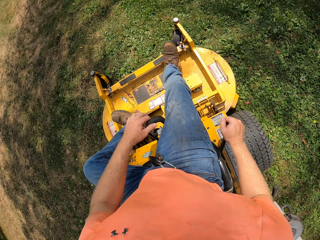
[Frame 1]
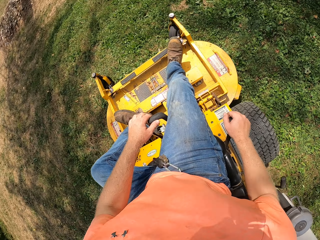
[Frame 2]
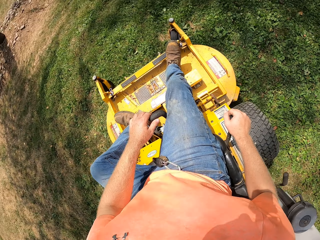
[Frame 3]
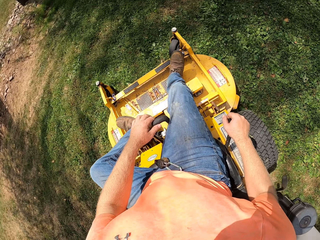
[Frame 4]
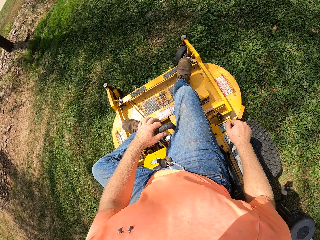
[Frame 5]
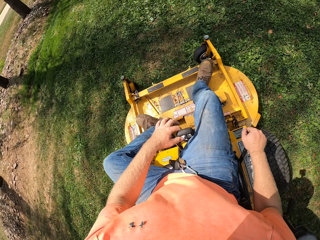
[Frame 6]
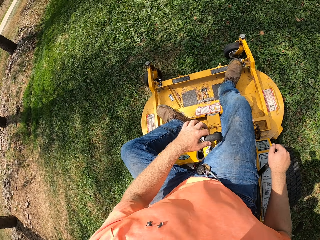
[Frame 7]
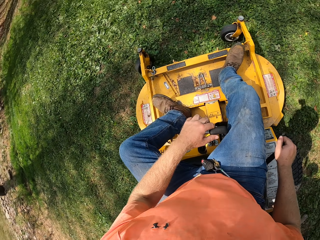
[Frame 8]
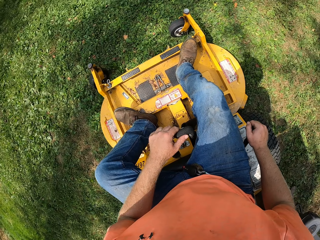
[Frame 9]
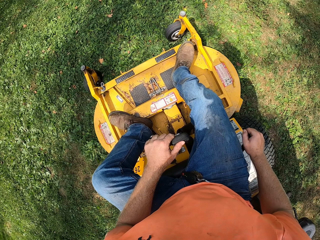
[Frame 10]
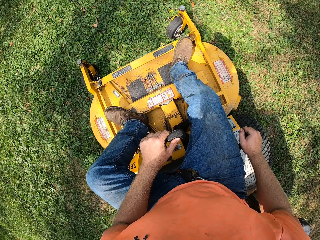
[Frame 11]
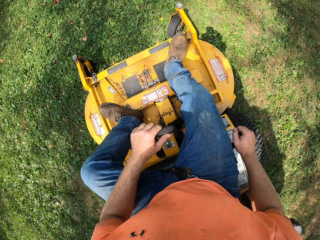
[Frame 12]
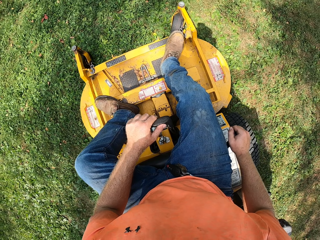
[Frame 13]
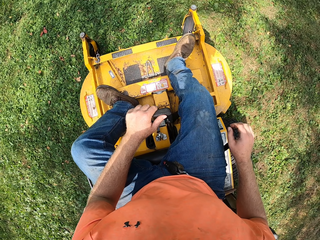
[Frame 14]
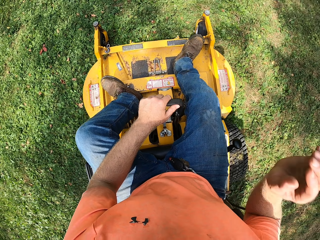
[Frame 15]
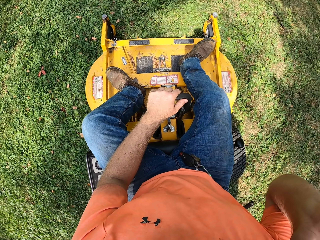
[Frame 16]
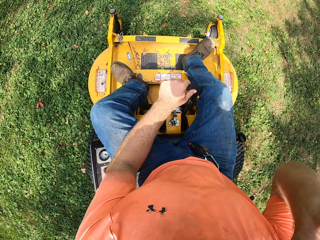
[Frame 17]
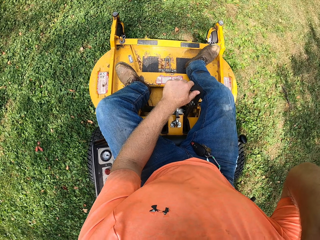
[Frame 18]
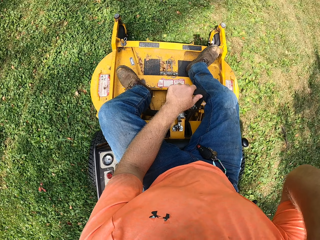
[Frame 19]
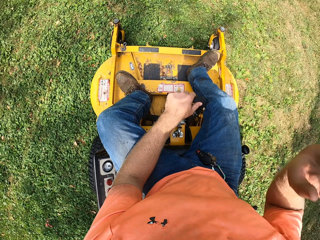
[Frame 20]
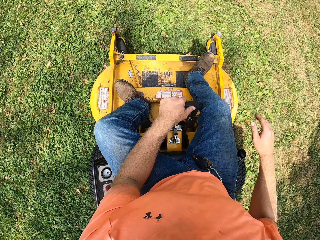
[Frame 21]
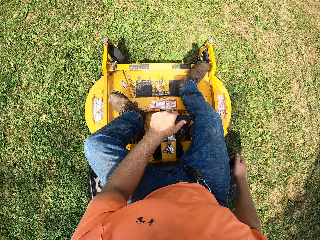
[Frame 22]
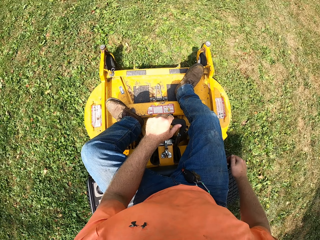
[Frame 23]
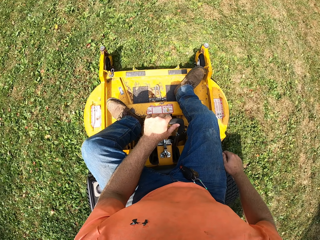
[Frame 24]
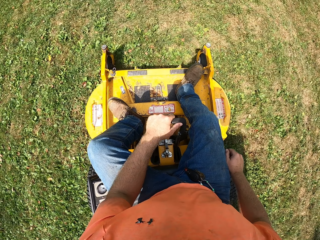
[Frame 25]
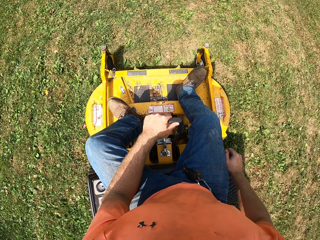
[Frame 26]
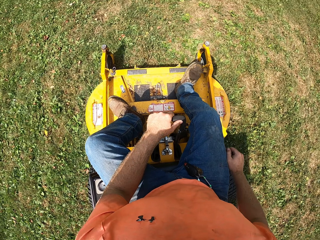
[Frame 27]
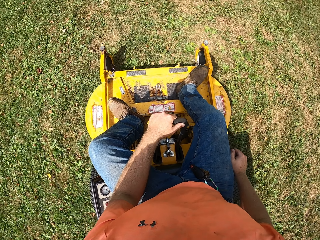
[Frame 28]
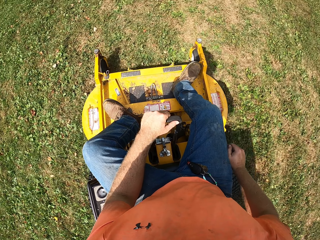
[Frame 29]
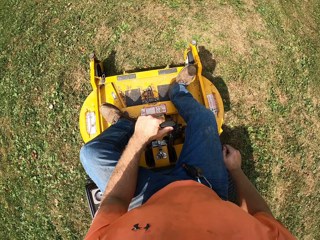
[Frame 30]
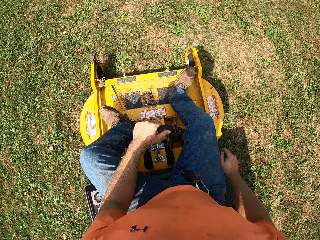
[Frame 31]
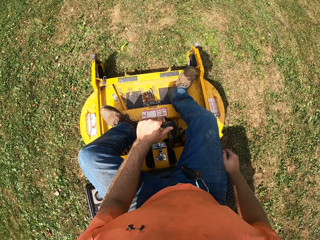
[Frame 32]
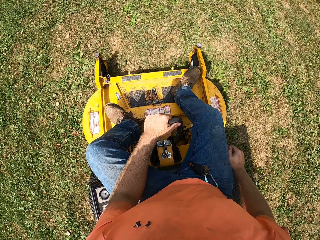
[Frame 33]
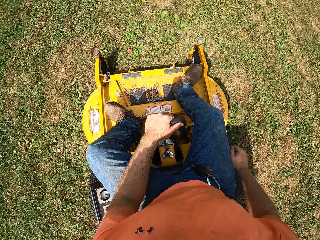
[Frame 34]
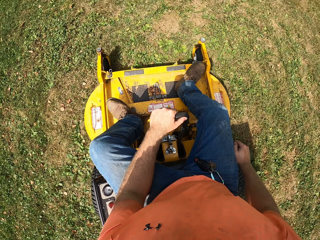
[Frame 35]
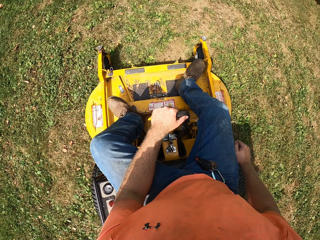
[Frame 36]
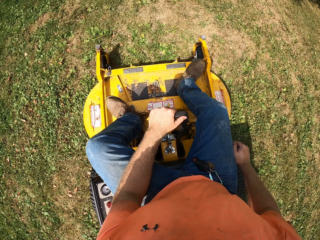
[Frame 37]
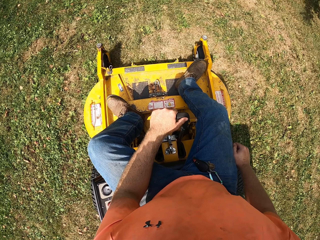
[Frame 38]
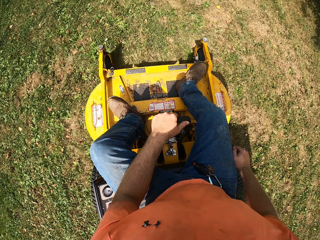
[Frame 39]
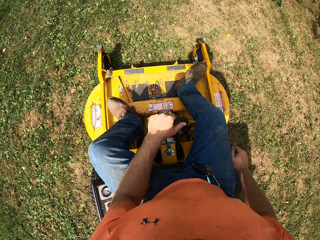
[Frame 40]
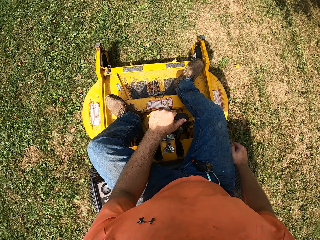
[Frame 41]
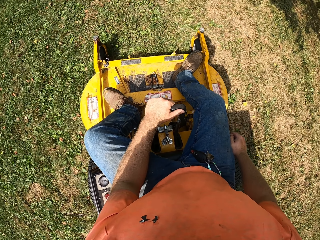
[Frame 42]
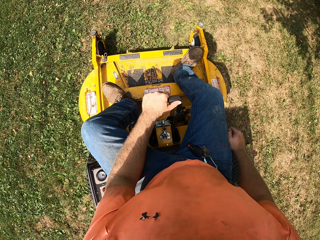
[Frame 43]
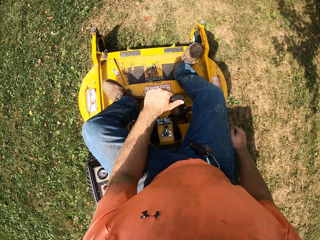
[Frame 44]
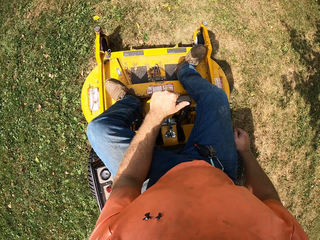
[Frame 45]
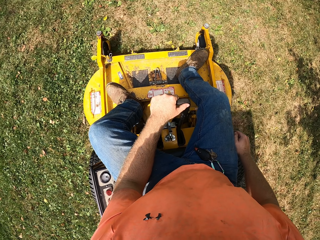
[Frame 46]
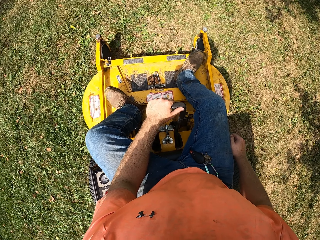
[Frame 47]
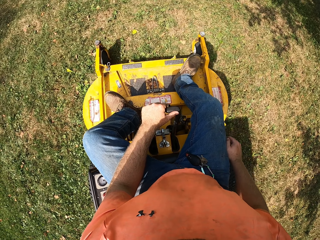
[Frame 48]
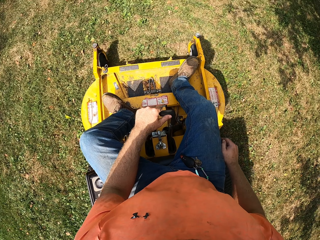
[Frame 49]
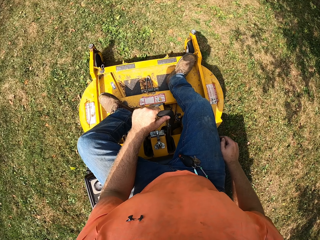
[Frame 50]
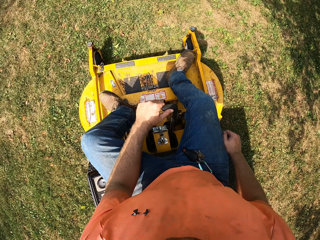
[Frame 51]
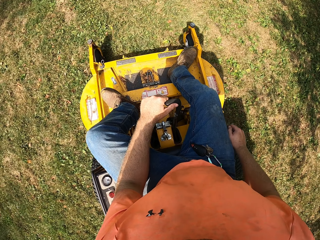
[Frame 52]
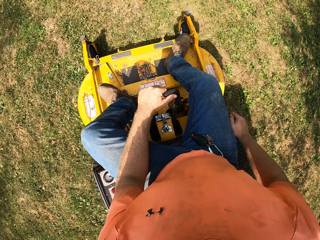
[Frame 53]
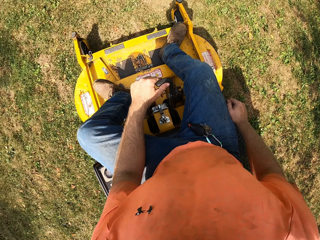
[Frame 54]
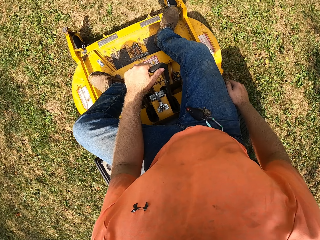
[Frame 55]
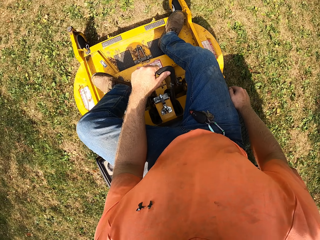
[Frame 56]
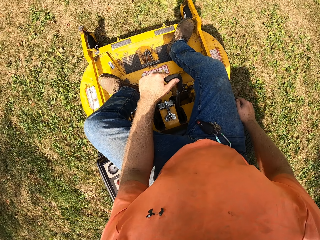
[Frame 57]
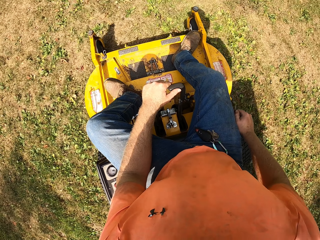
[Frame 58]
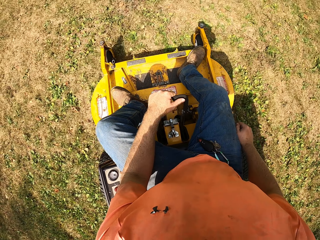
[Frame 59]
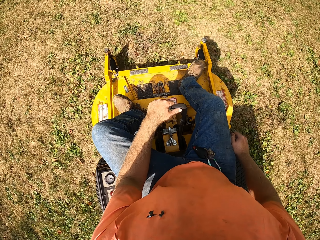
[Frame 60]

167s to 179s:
The camera wearer touches his face with his right hand. He drives the vehicle. He places his right hand on the gear in the zero turn mower. He lifts his right hand.

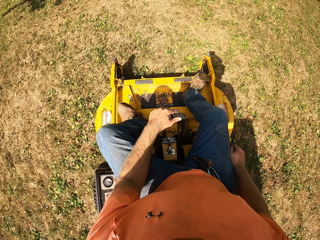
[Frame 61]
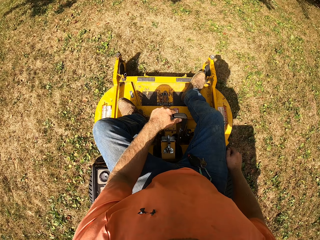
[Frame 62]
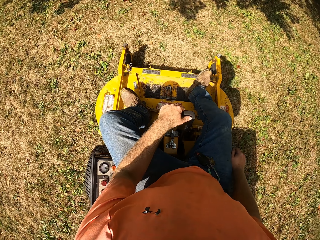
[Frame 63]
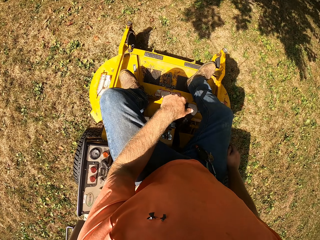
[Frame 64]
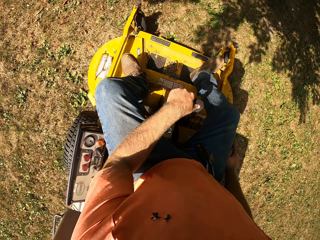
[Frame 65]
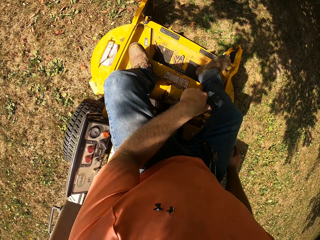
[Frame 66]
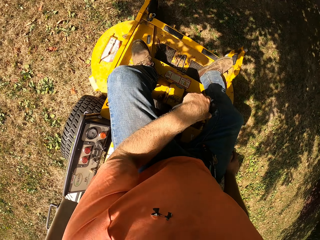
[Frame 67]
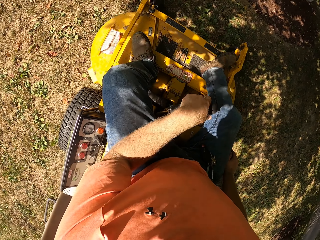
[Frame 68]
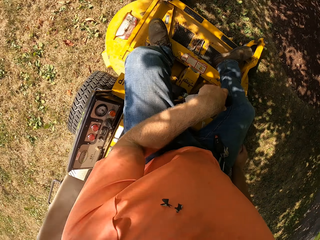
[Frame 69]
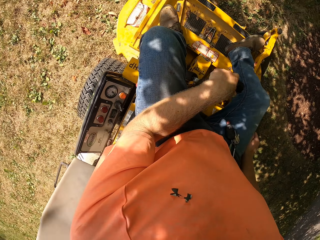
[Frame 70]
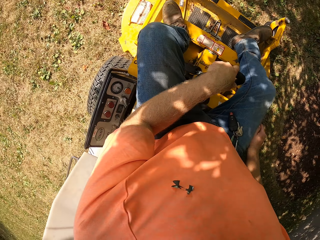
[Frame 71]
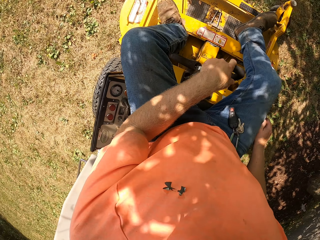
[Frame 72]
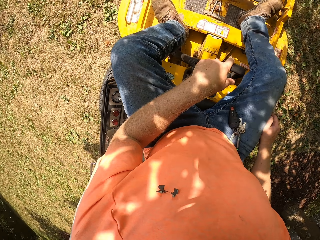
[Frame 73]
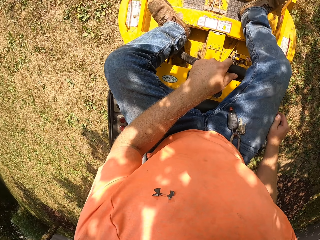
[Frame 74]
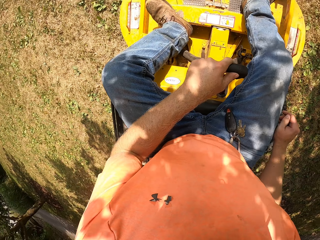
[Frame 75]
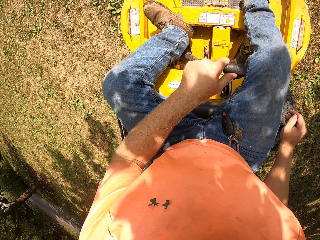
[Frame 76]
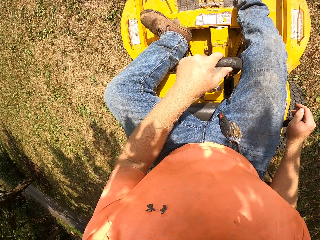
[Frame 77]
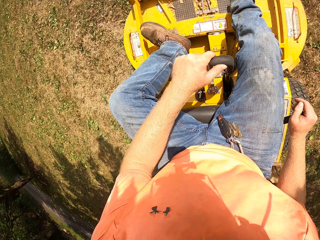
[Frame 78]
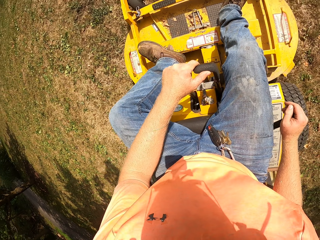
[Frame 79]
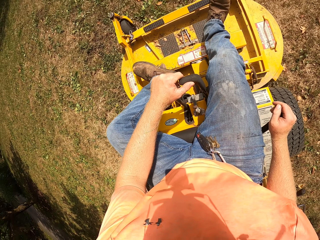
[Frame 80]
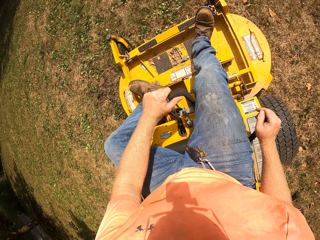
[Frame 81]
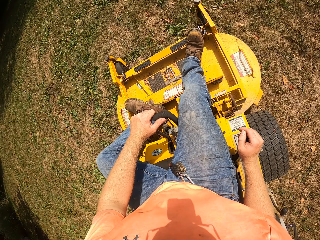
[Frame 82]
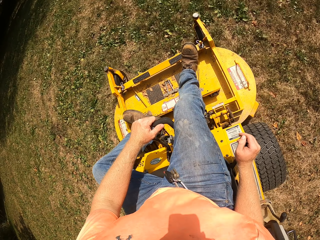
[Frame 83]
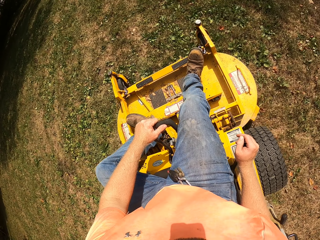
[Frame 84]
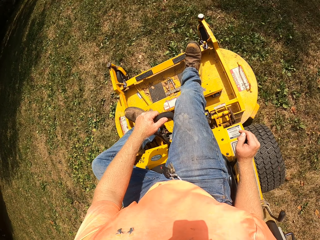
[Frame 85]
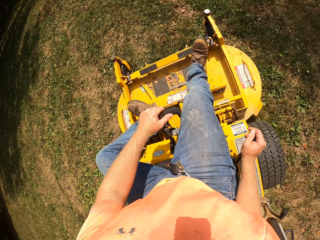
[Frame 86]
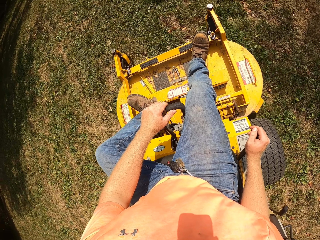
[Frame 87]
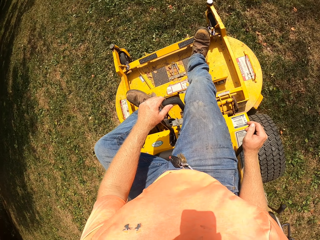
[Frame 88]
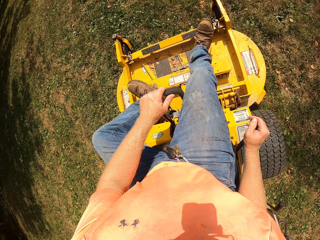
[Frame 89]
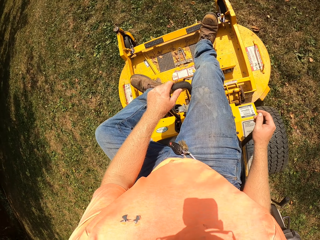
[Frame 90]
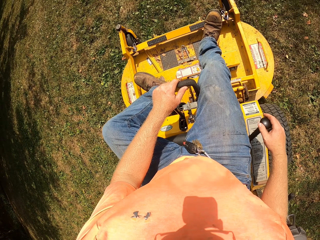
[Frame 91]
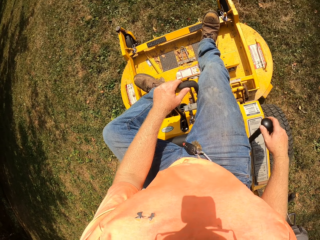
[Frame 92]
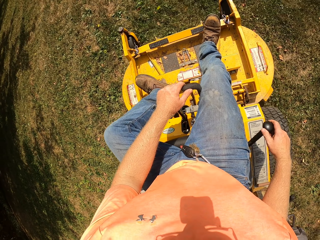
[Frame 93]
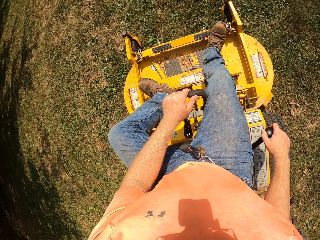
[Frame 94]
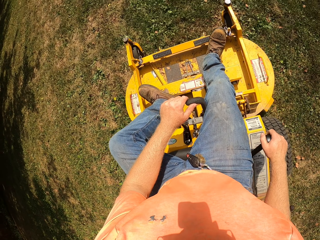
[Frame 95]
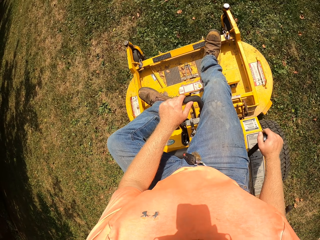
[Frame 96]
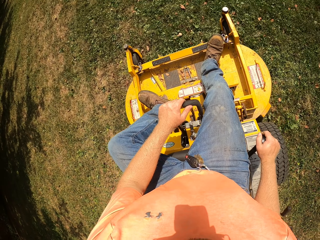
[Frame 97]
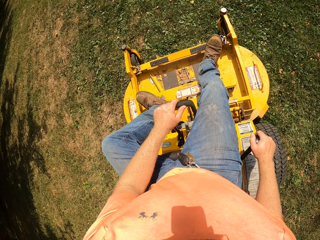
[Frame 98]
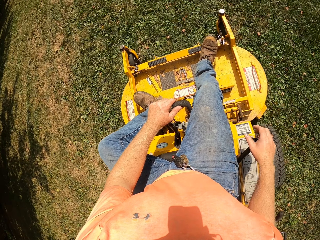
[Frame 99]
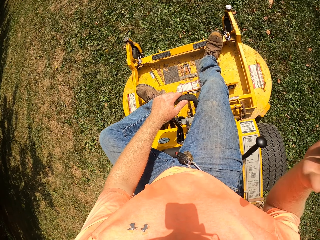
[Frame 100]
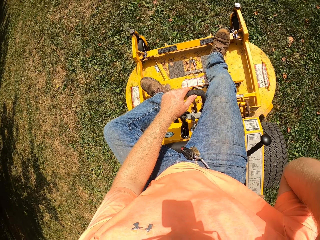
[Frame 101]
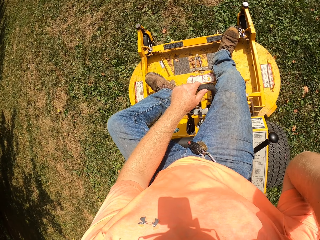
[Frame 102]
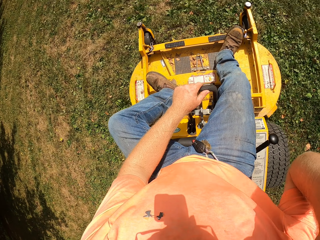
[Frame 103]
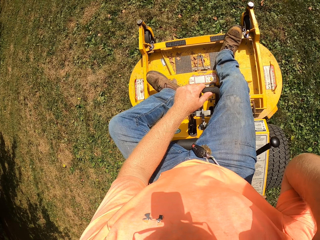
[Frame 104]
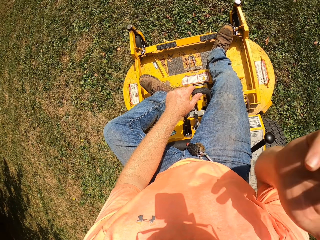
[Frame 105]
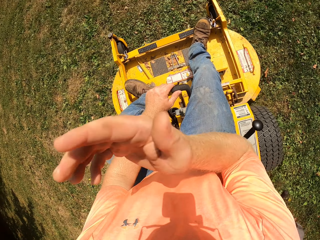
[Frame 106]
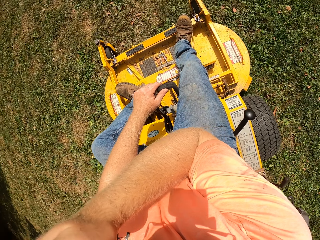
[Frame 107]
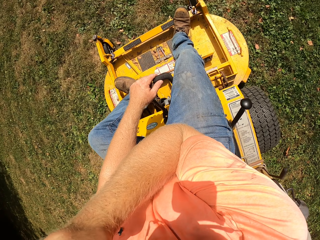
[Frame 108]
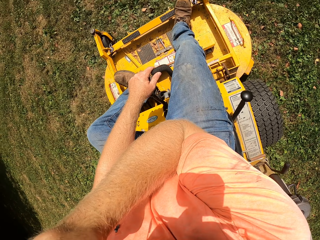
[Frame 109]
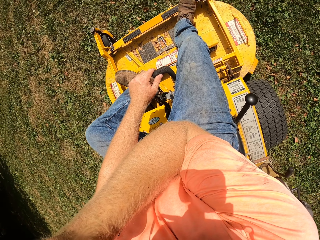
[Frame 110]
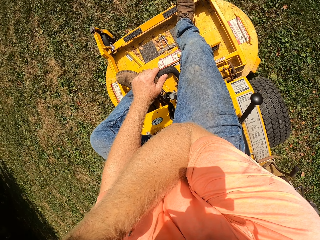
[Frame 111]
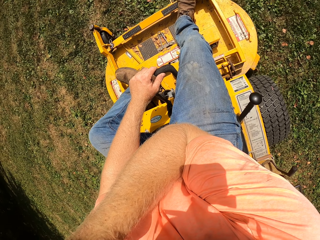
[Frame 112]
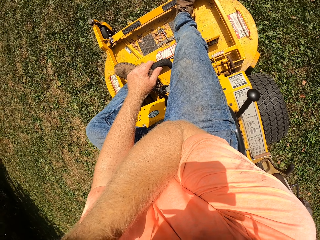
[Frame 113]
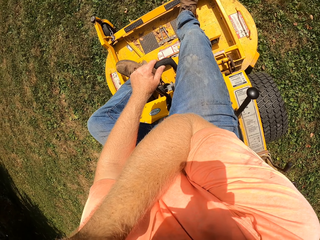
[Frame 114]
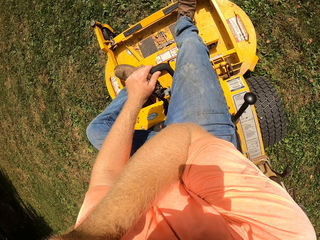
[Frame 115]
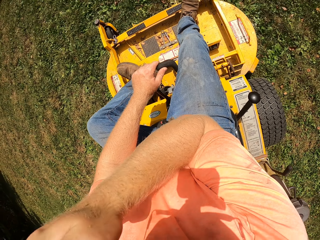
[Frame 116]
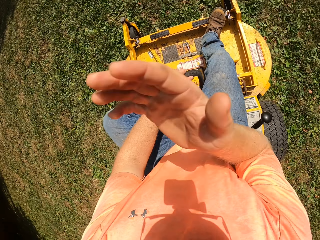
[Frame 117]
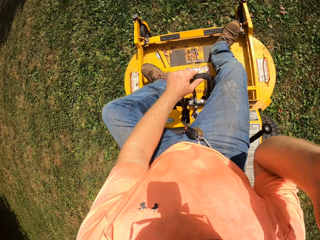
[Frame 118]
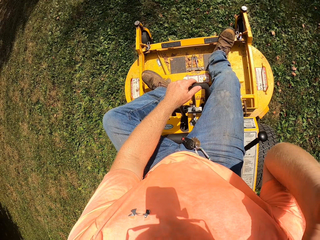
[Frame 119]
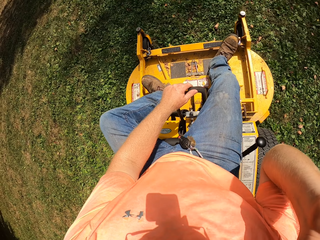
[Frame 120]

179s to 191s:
The camera wearer adjusts a camera on his head with his right hand. He drives the vehicle.
